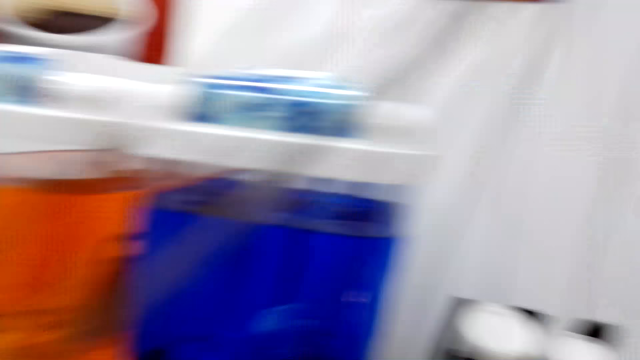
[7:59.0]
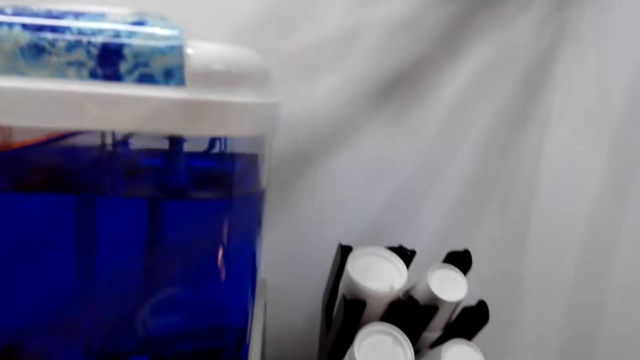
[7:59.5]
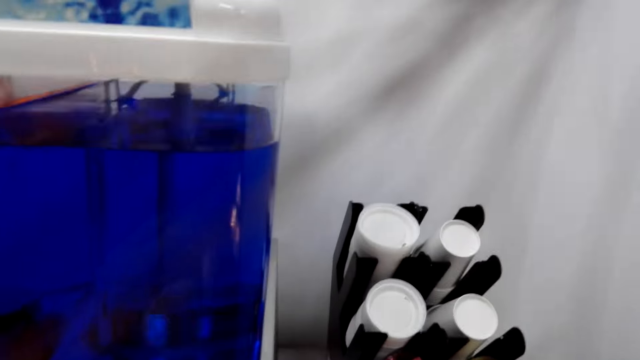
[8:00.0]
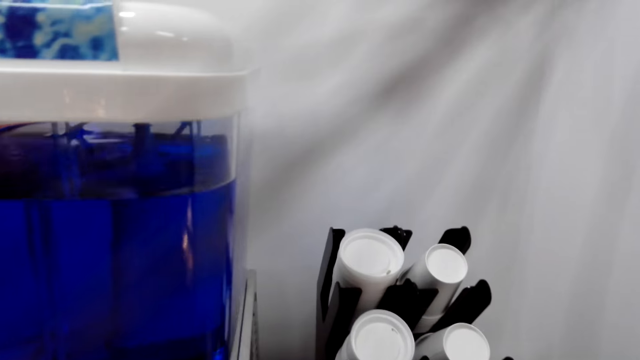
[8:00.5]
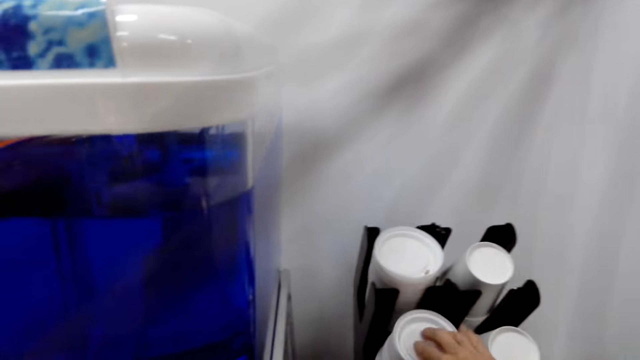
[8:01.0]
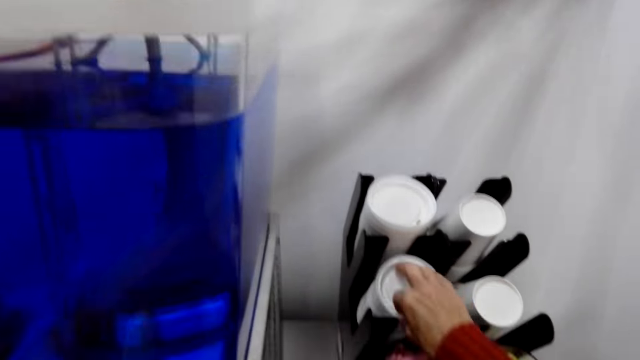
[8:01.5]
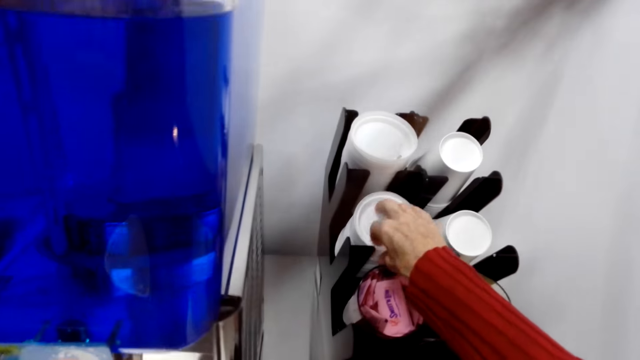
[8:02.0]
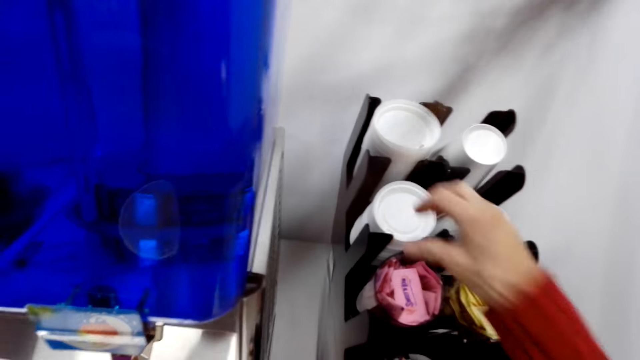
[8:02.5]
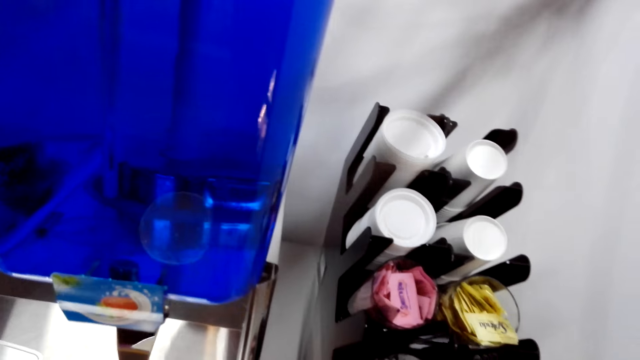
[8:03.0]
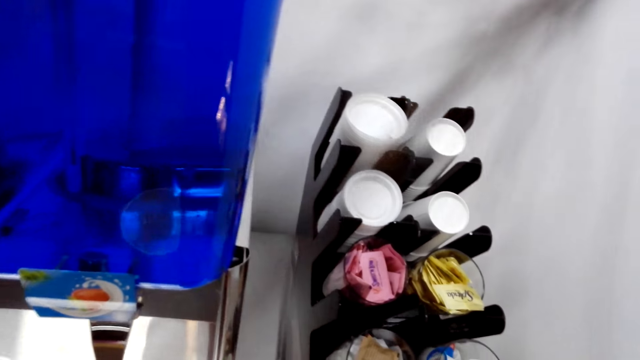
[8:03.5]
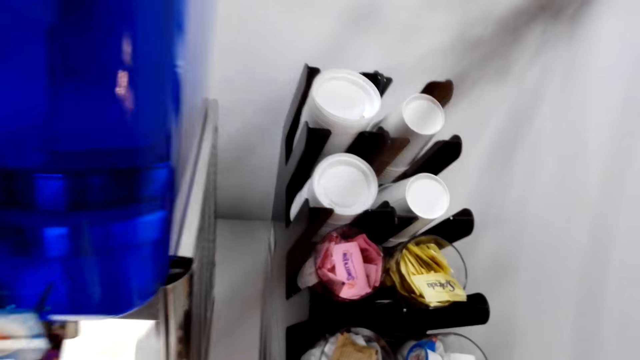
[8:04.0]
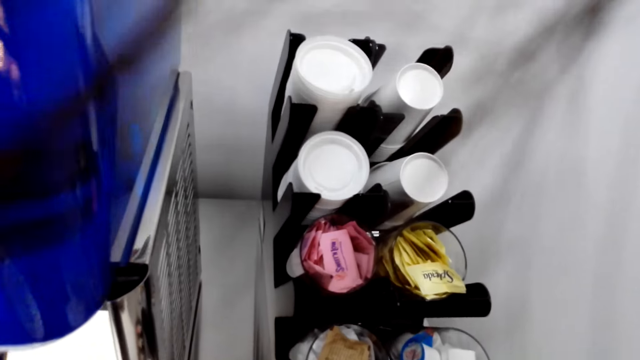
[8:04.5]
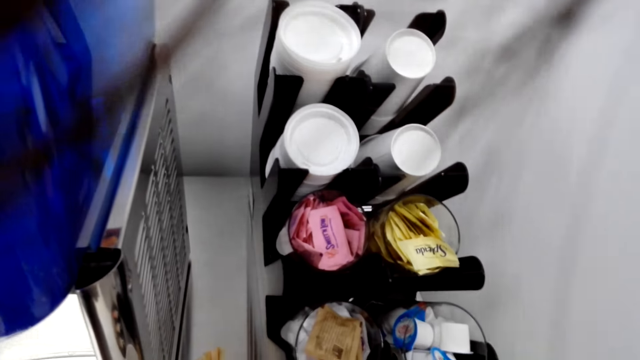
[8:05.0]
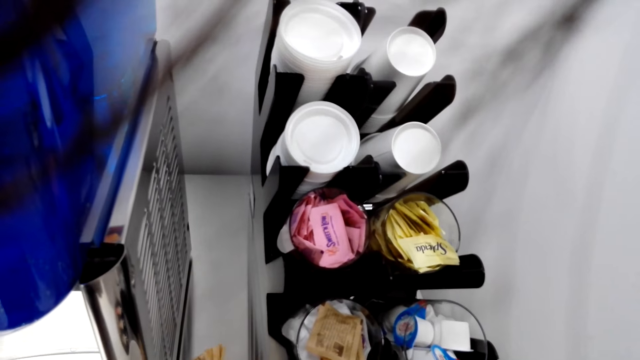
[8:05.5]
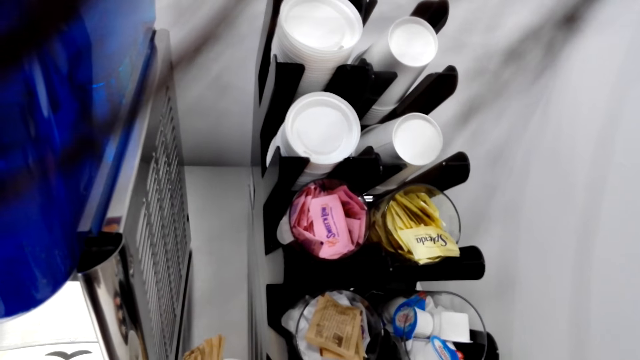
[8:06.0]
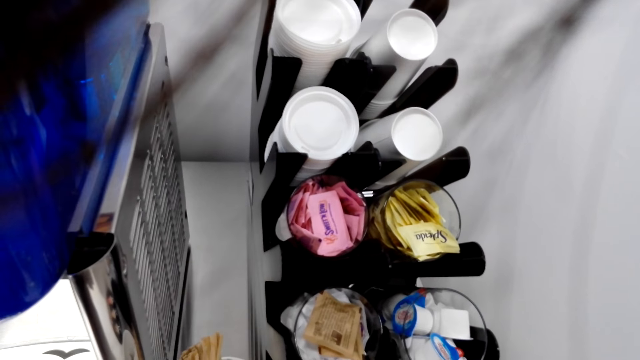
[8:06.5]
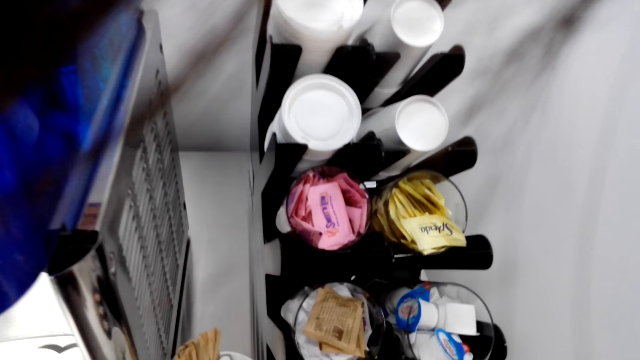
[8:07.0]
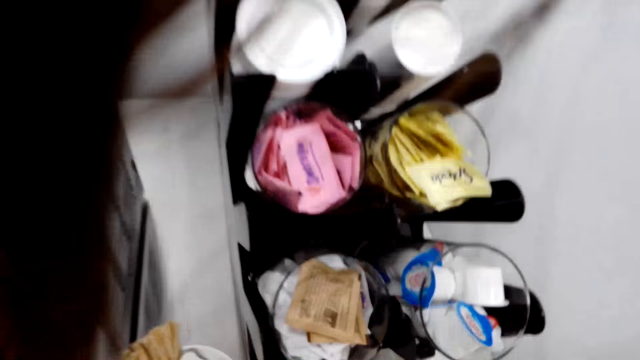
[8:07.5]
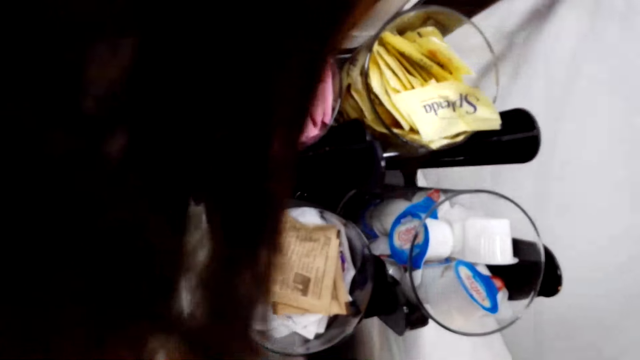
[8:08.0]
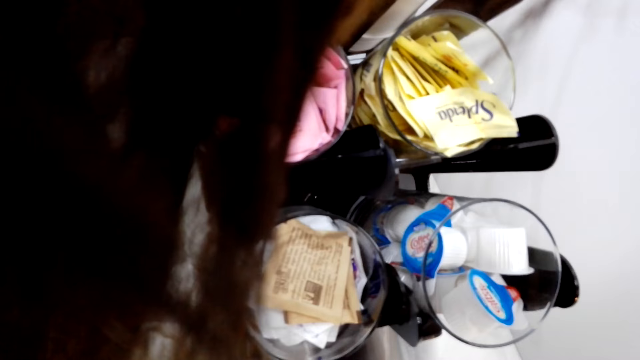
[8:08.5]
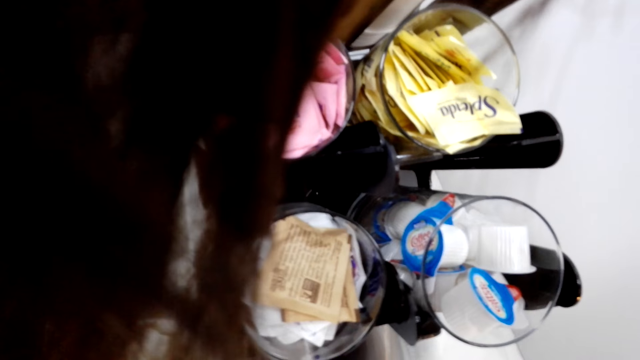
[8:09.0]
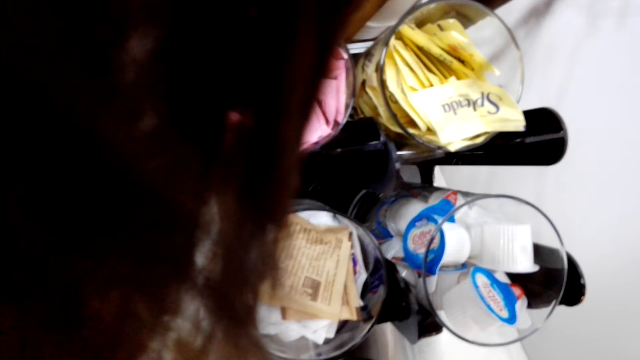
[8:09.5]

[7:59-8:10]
The camera wearer removes the glass lid. They place the lid on top of the pile of lids on the rack. They stare at the cups. They talk to a woman.

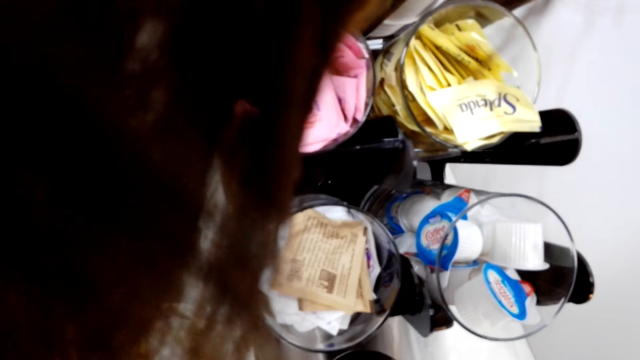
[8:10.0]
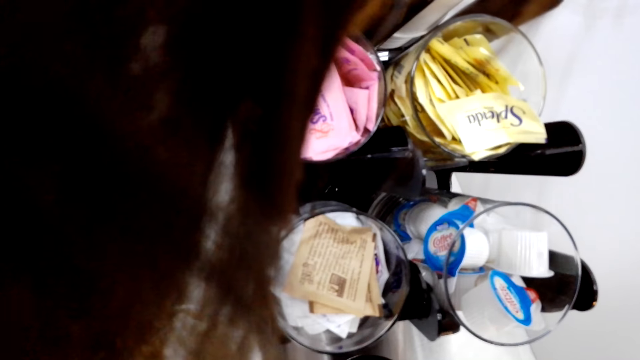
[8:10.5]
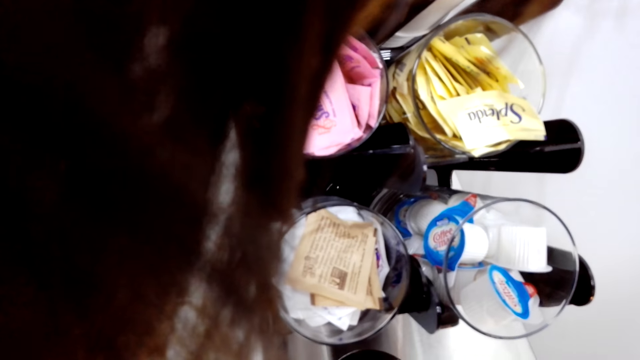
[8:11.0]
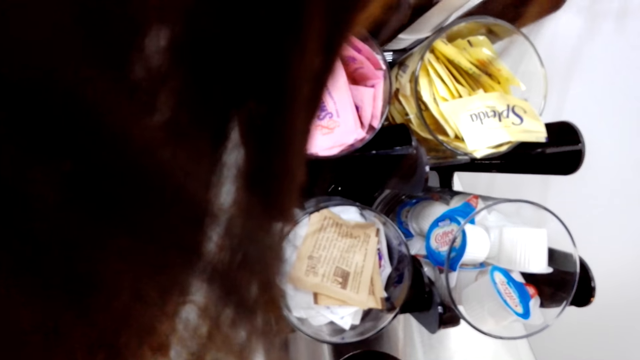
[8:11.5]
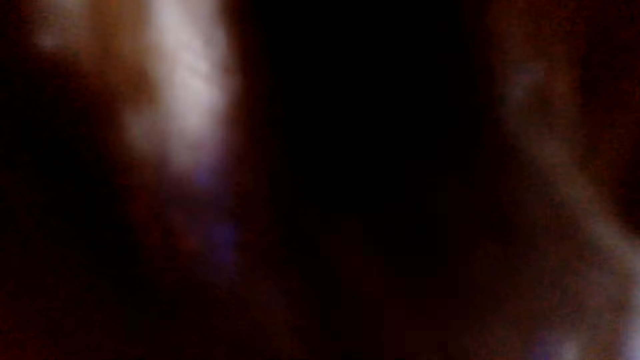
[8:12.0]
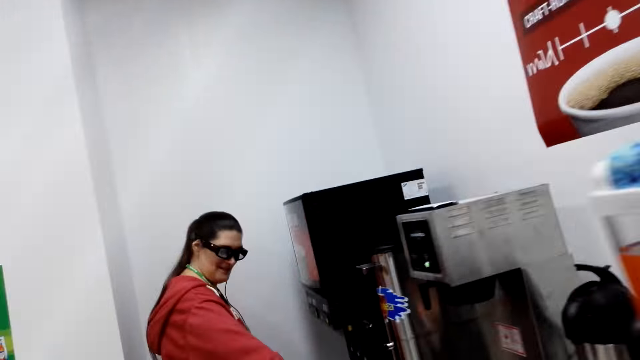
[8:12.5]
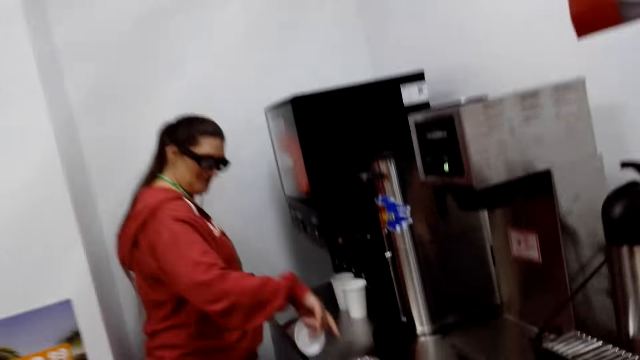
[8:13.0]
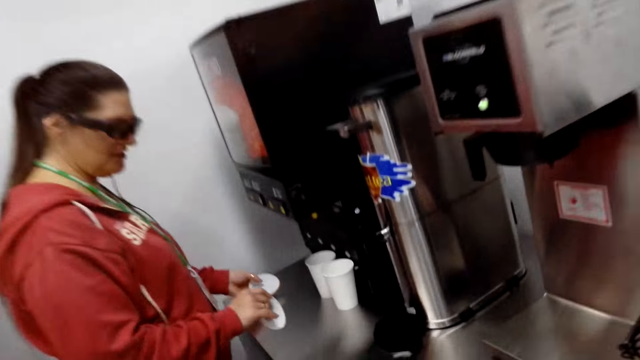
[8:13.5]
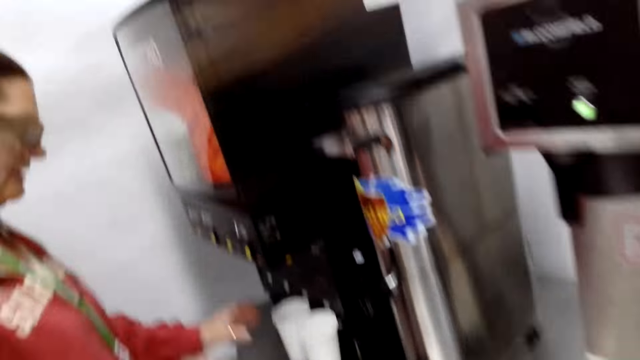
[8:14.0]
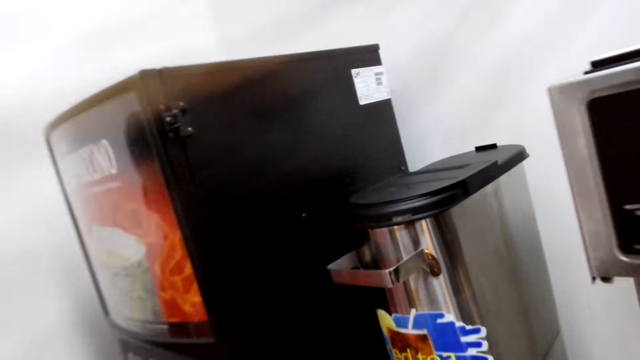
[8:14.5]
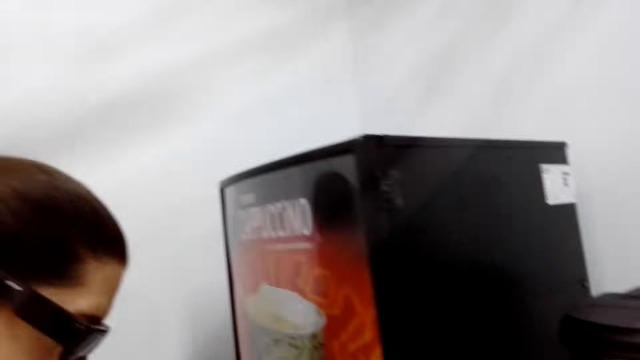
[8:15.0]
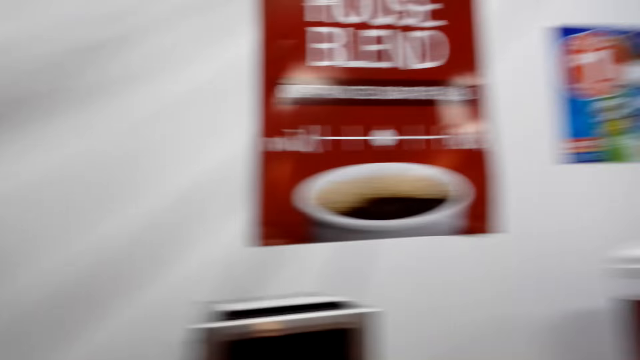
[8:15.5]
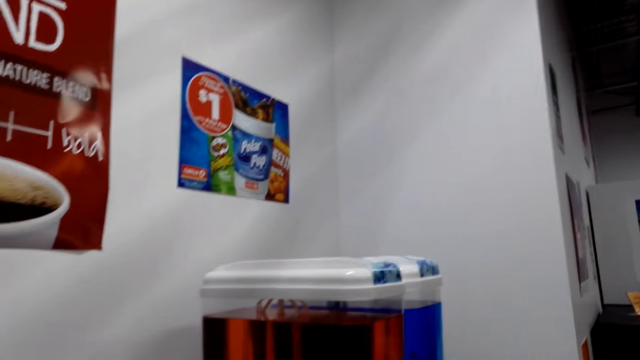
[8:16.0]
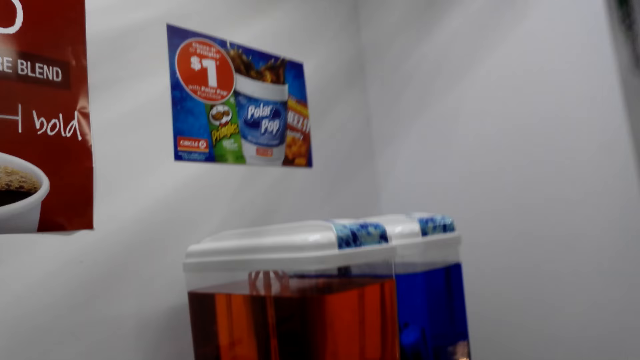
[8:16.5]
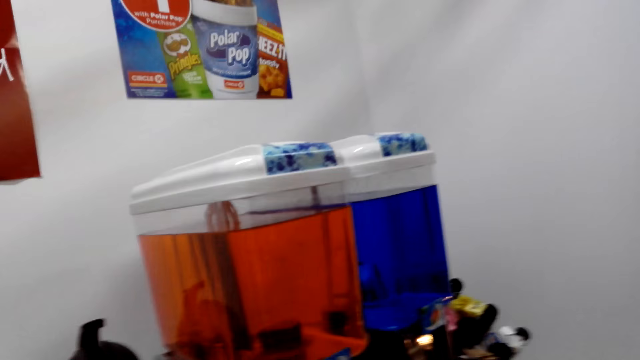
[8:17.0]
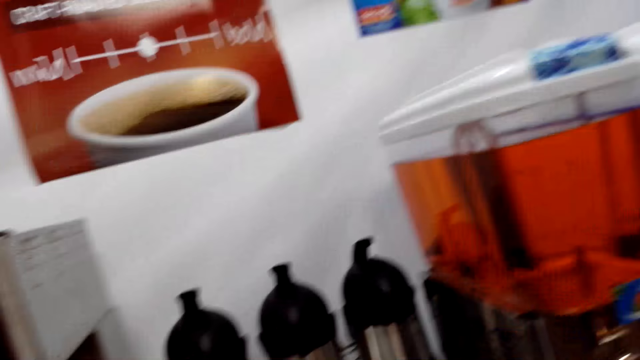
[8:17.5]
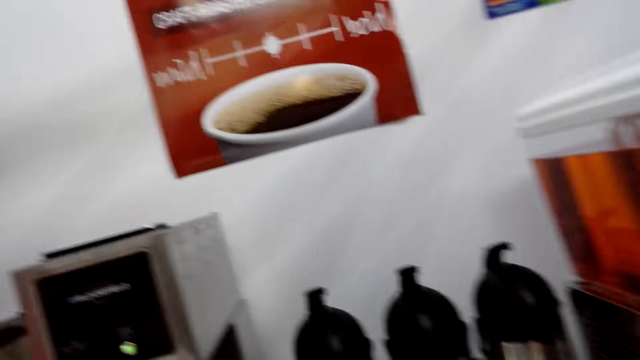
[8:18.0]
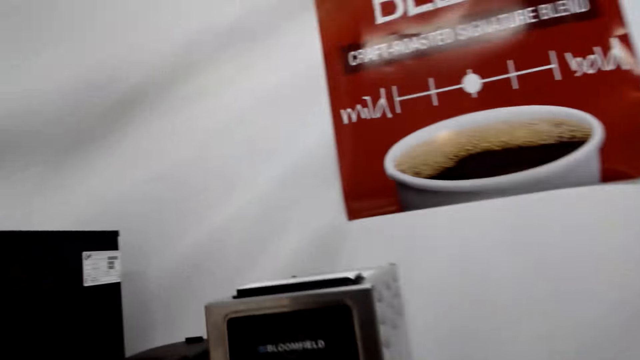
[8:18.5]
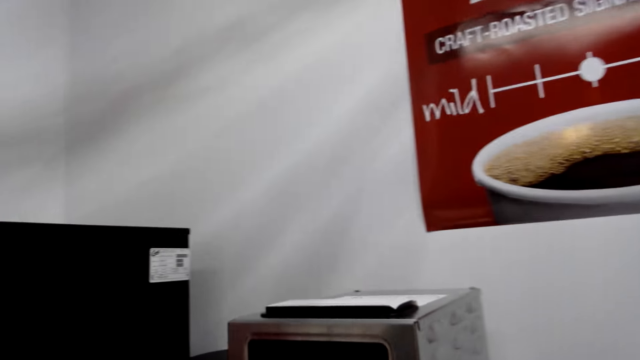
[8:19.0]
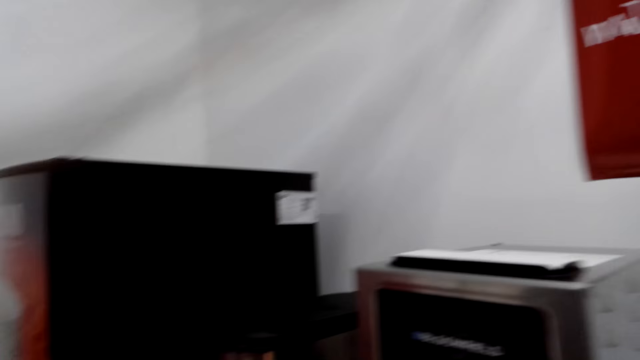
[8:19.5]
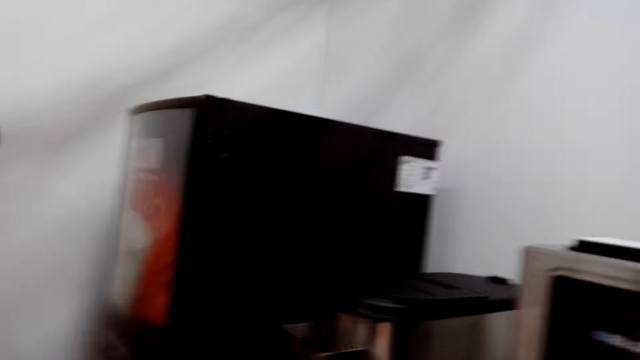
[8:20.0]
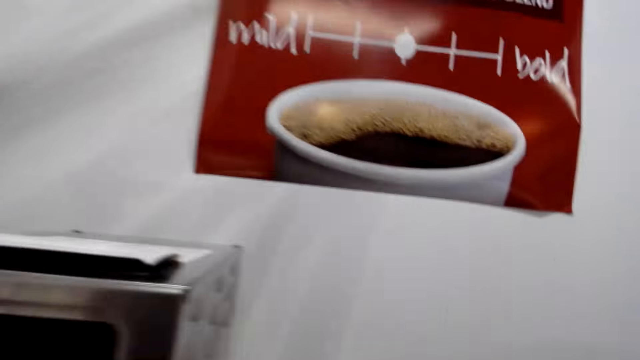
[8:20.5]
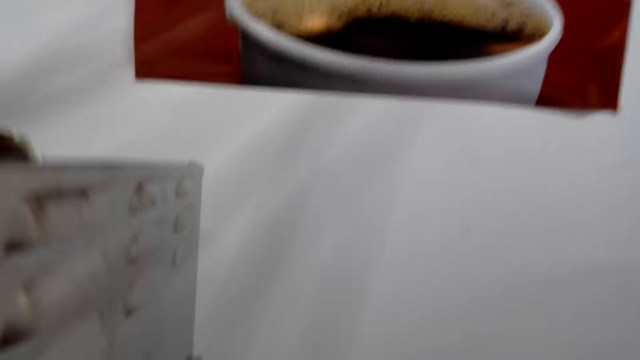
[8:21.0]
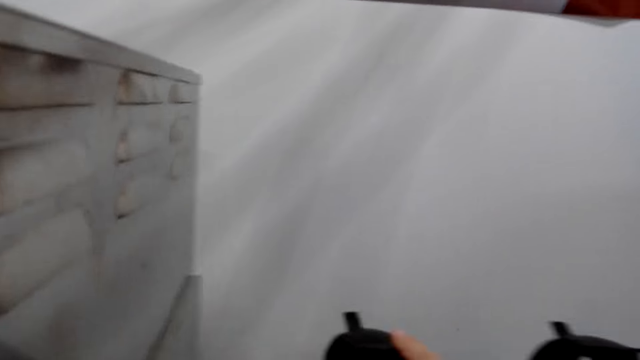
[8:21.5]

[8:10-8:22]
A woman removes the glass lid. The camera wearer walks towards the woman. The woman drops the lid. The camera wearer talks to the woman.
